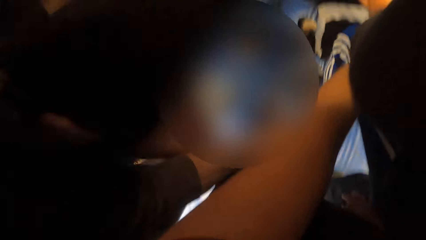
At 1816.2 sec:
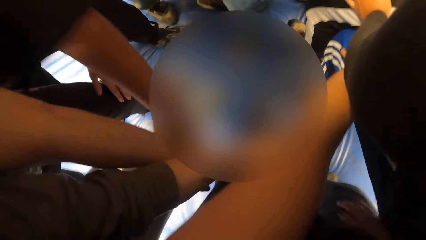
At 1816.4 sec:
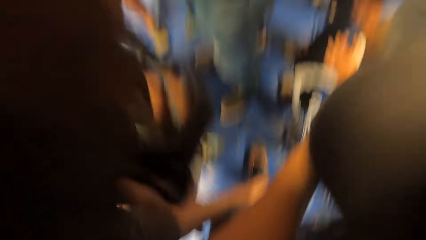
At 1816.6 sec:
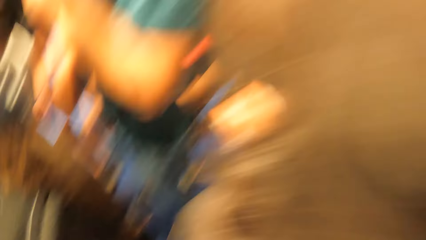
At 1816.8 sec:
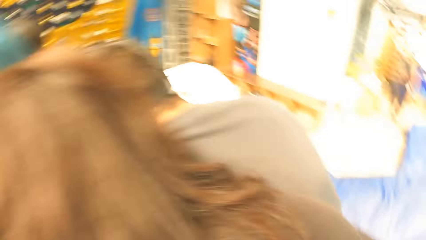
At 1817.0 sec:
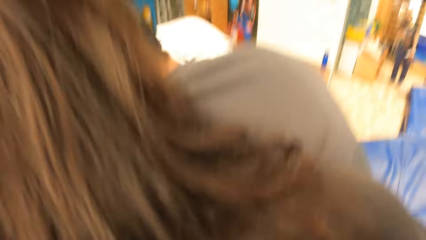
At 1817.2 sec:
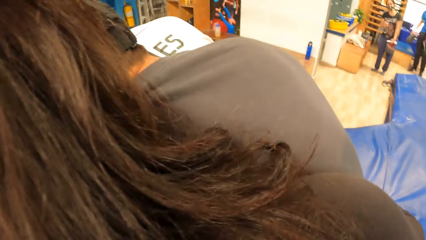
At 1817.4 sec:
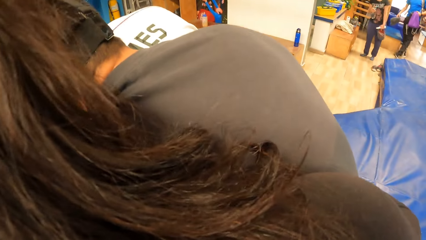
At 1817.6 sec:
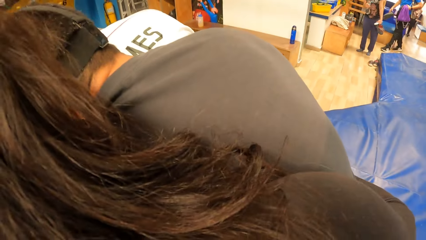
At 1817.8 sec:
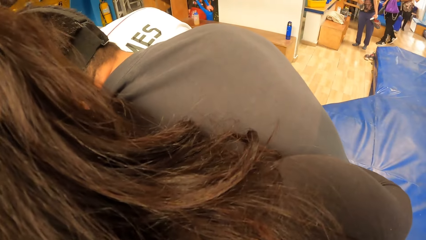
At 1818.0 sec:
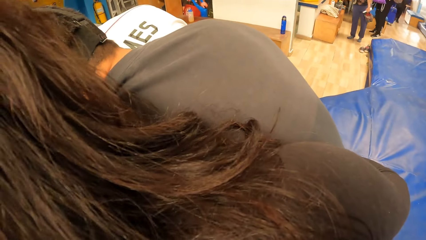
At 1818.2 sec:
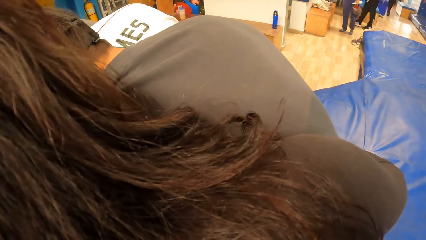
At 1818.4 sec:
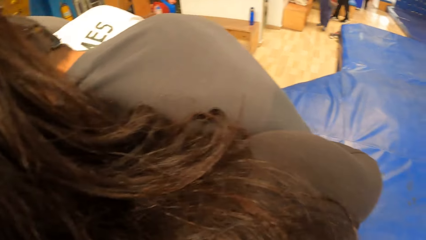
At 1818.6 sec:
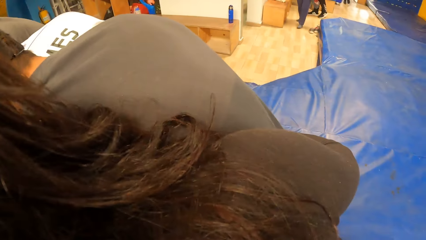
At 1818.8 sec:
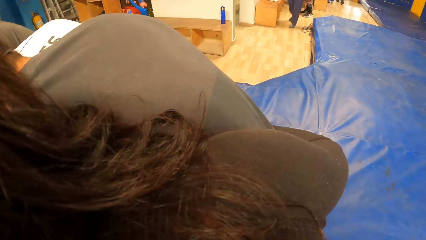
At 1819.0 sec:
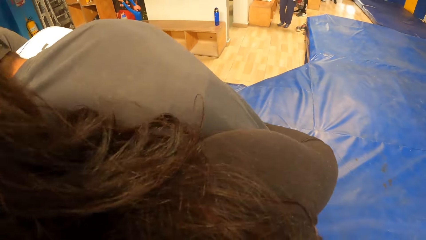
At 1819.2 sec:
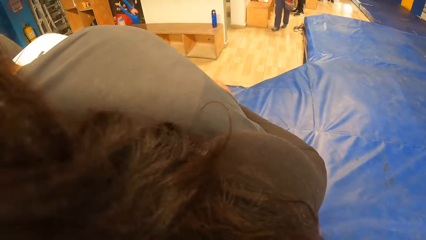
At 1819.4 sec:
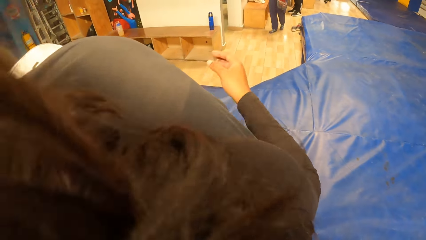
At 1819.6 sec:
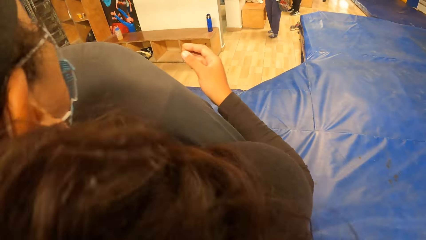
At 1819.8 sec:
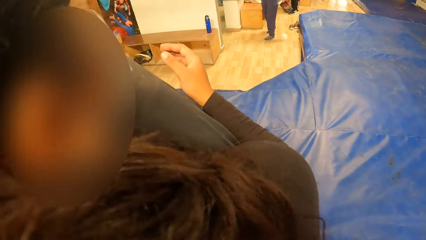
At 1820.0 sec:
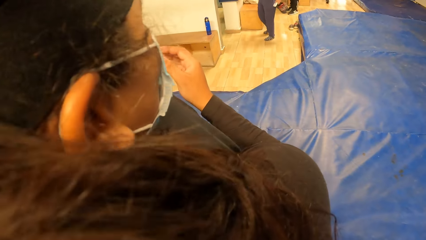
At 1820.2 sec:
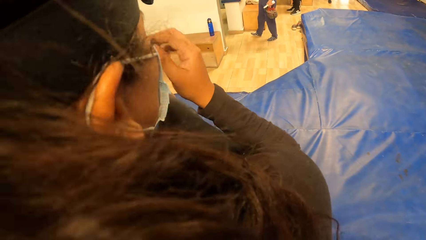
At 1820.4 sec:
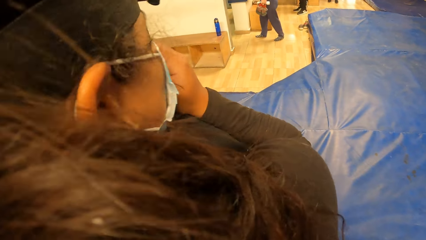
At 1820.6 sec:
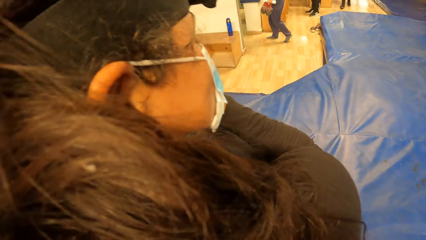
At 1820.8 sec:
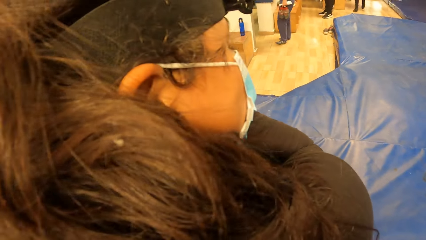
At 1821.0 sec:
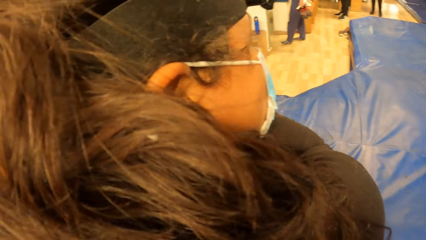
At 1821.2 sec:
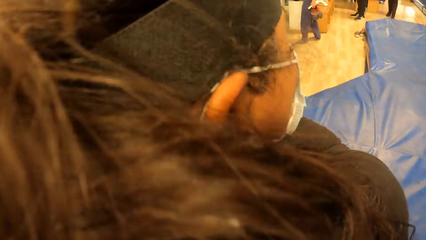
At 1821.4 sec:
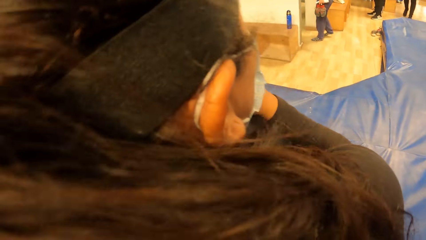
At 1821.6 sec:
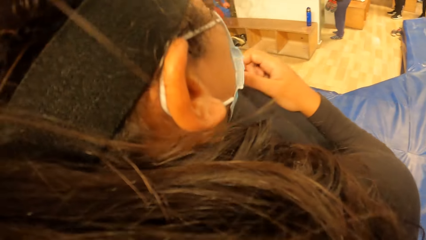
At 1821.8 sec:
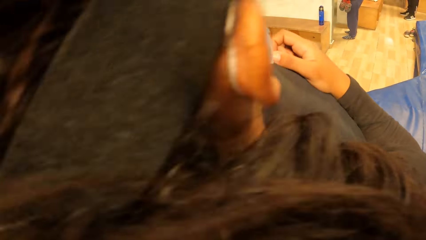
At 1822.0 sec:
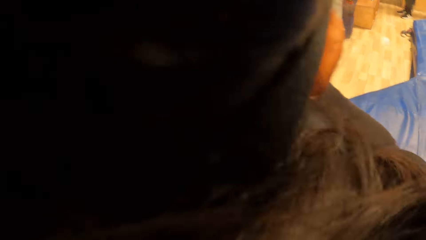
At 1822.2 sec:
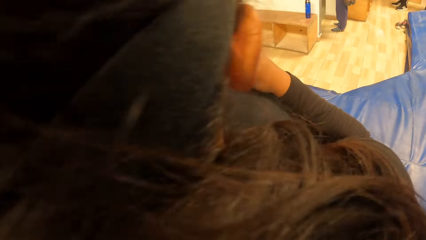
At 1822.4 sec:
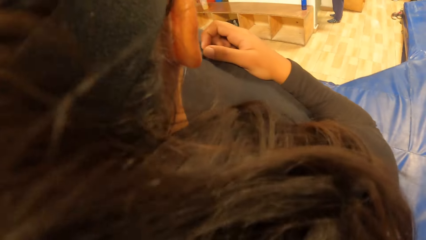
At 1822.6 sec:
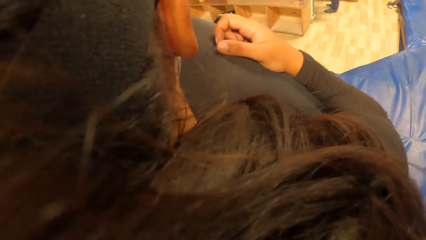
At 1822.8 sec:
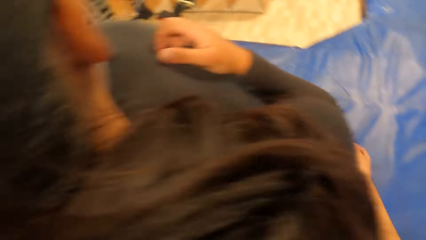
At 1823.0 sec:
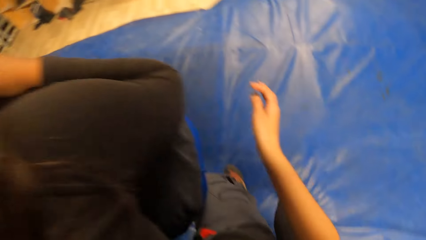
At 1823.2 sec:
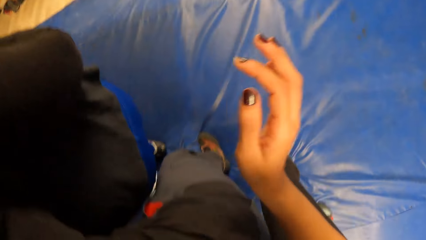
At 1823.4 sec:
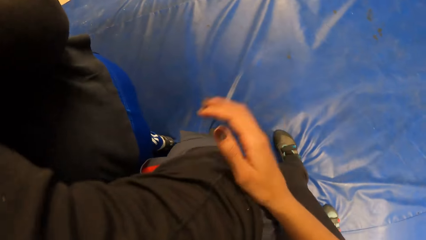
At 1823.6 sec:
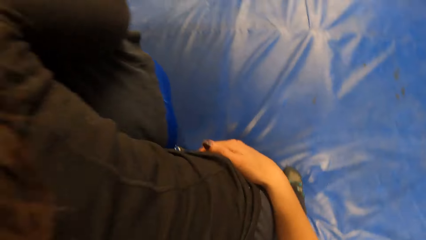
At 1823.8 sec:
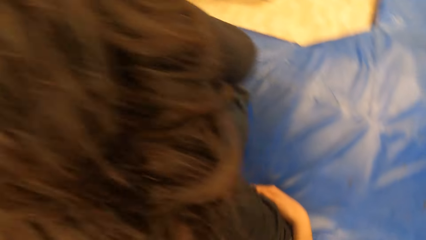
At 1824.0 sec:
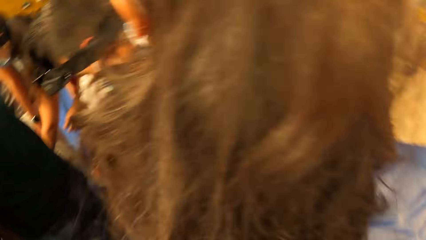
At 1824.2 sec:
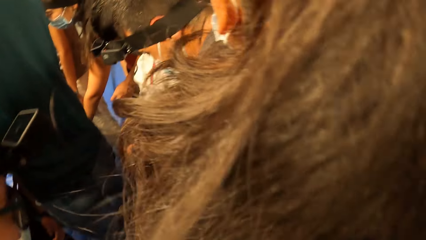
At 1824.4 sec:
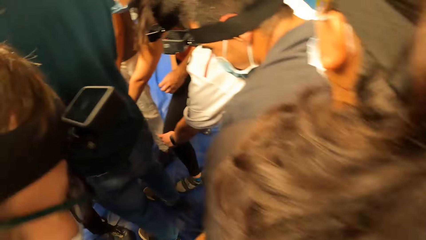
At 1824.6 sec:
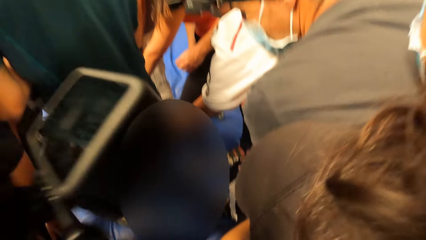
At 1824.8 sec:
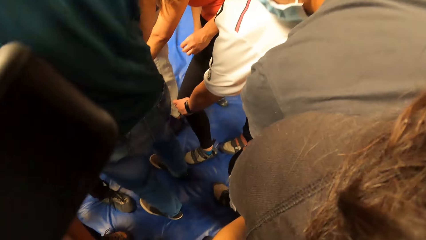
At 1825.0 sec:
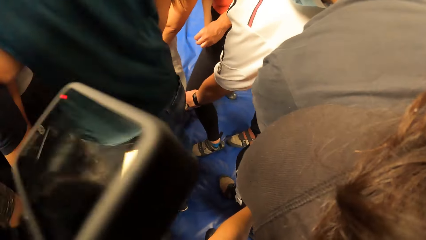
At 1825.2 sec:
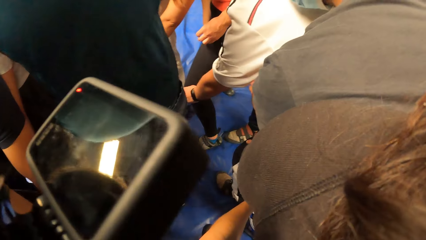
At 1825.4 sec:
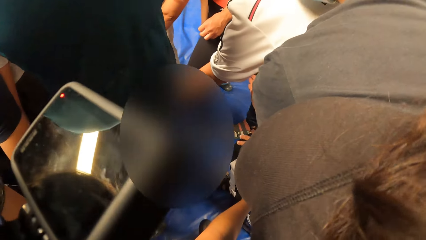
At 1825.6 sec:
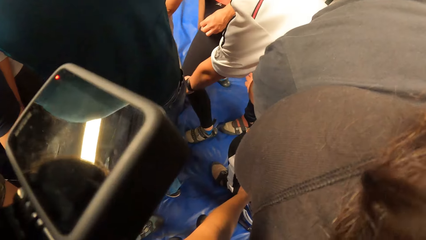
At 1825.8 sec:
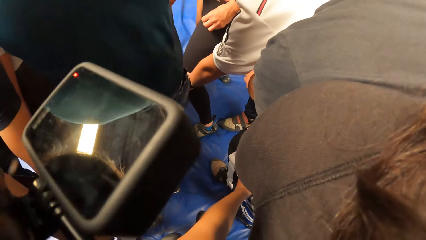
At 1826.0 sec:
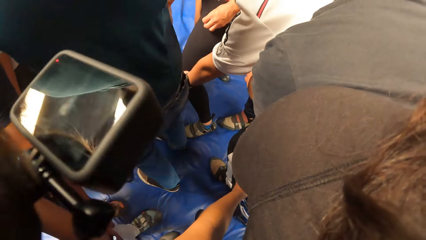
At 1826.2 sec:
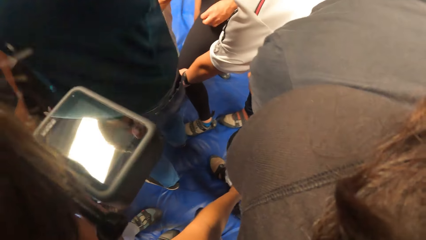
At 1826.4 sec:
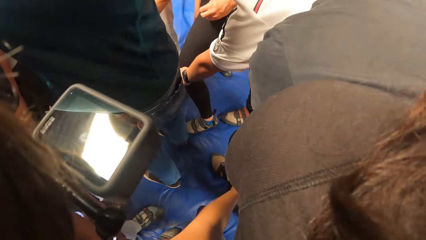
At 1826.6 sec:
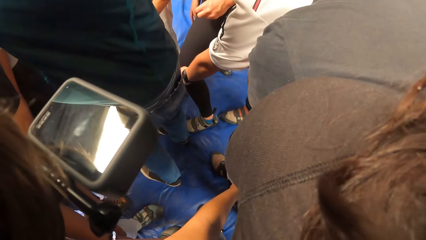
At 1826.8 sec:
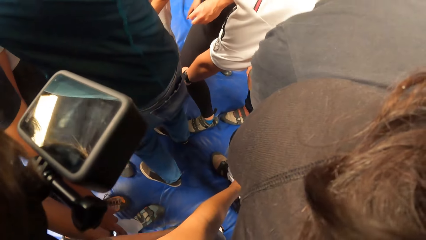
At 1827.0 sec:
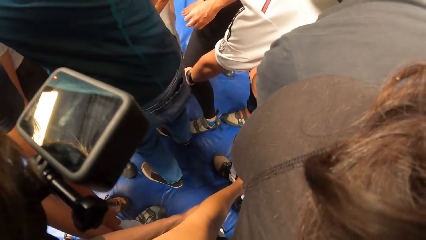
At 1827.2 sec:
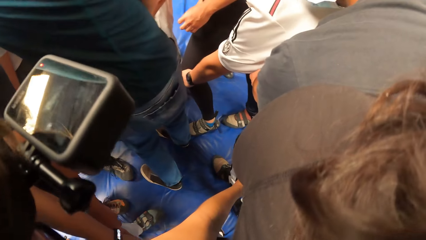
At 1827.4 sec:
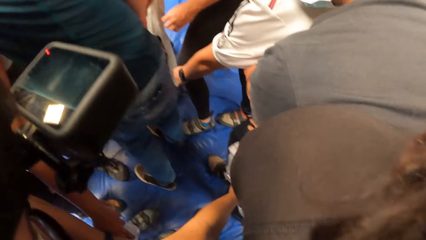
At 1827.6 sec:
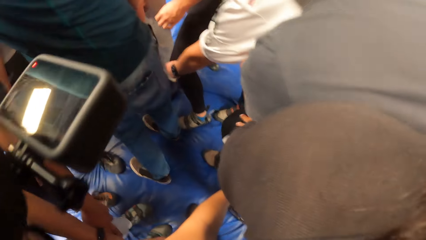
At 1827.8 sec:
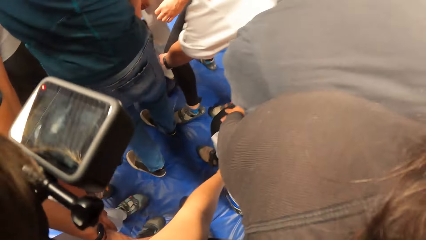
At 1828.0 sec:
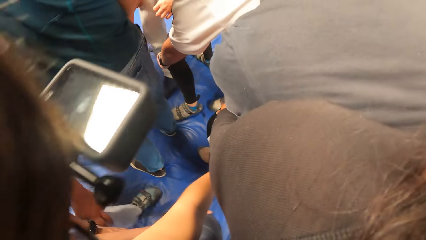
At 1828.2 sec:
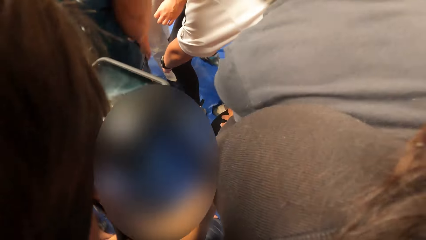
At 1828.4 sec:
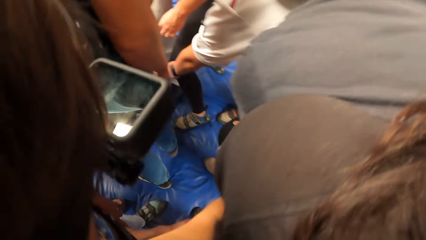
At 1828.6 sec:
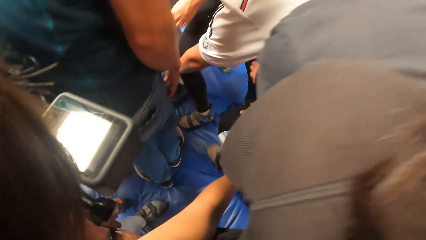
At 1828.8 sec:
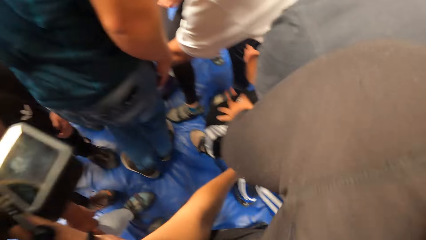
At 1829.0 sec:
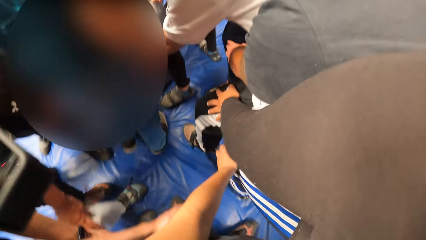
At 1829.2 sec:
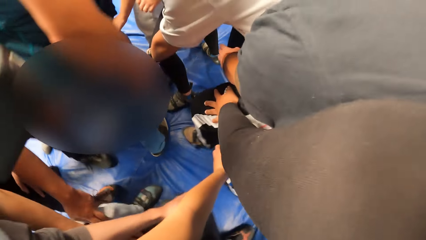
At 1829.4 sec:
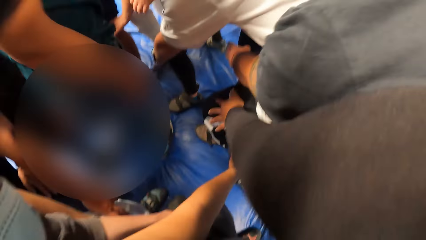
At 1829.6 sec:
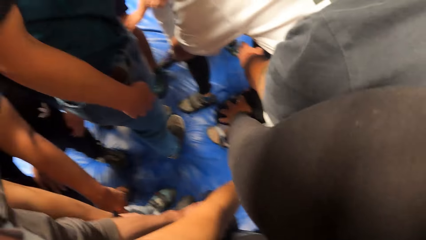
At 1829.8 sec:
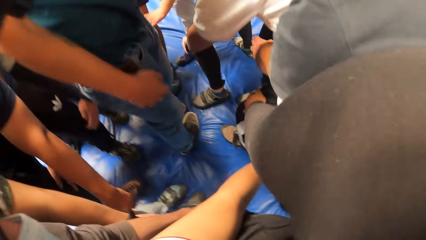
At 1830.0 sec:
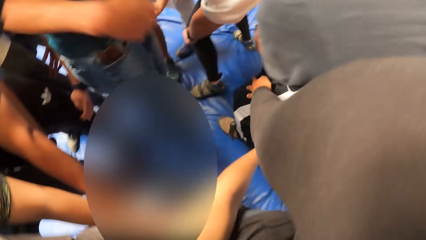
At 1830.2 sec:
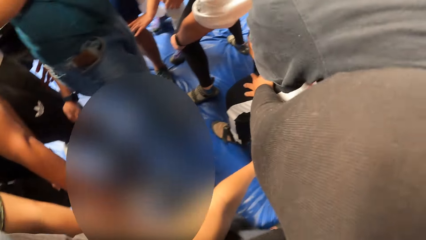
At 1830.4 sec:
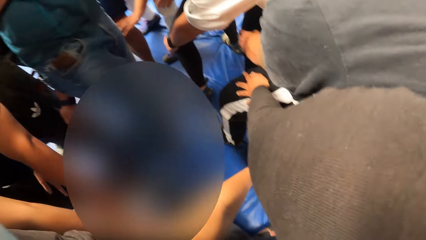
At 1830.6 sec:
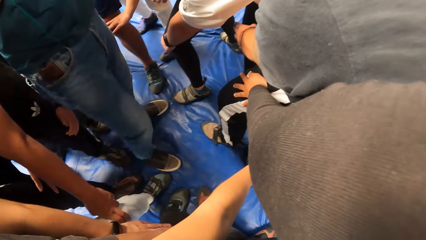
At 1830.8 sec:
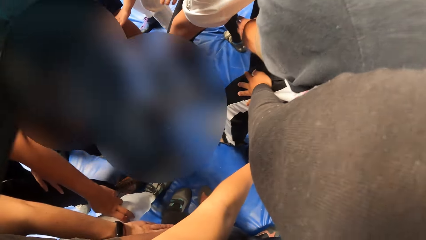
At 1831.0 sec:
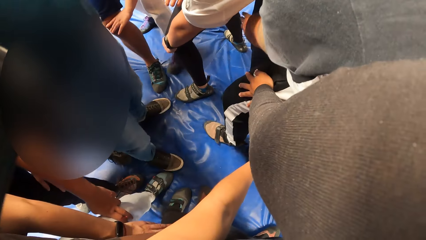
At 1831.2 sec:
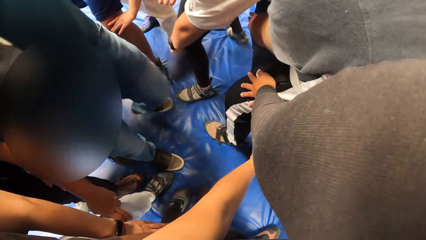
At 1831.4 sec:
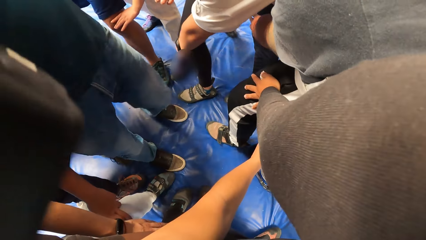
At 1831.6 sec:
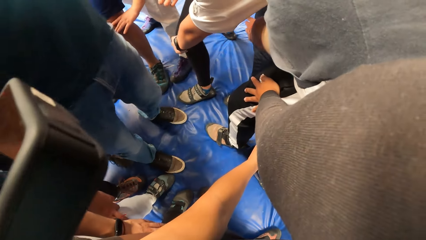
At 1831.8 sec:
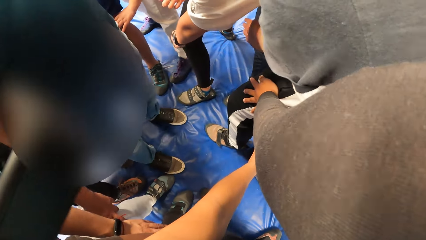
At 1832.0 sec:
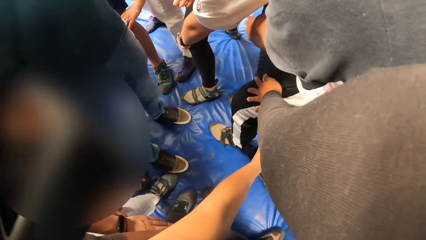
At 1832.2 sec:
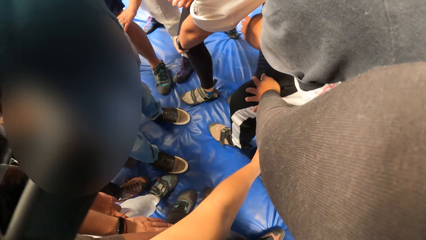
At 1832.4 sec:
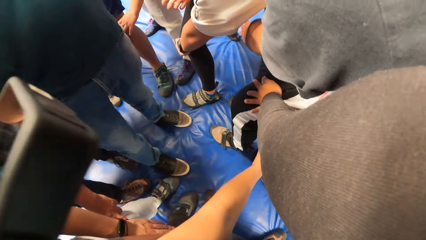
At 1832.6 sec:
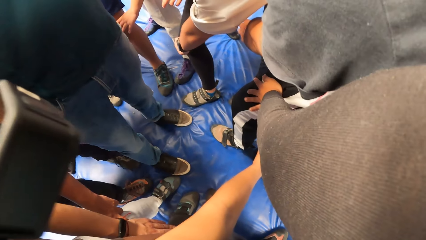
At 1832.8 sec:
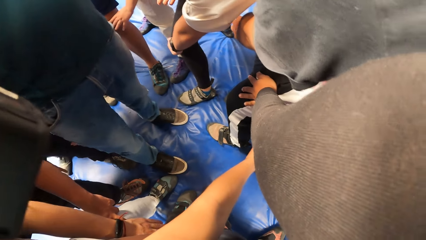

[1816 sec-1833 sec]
The woman moves her head to the right. The camera wearer looks around the room. She puts her right hand on the woman. She holds the woman's thigh. She looks at a trainer. The trainer trains her with the circle of people.
